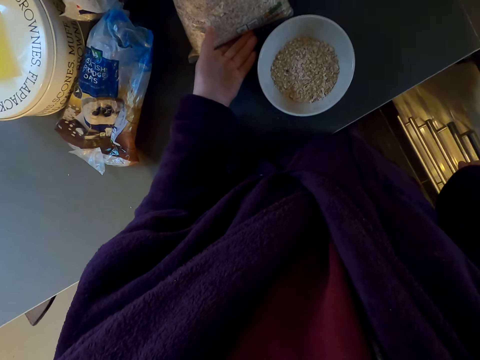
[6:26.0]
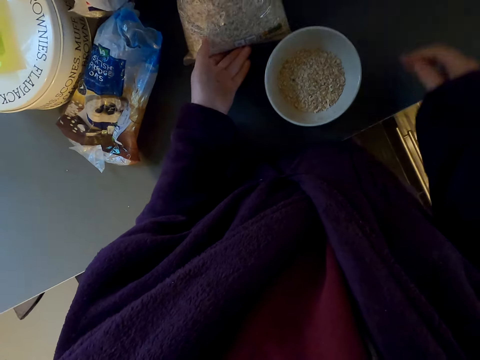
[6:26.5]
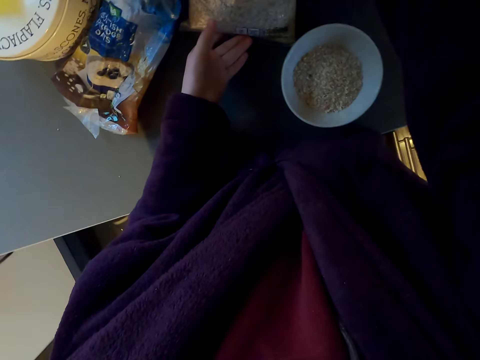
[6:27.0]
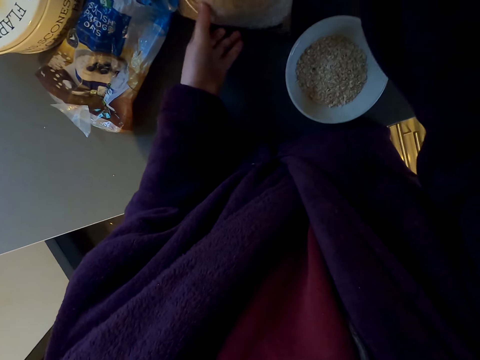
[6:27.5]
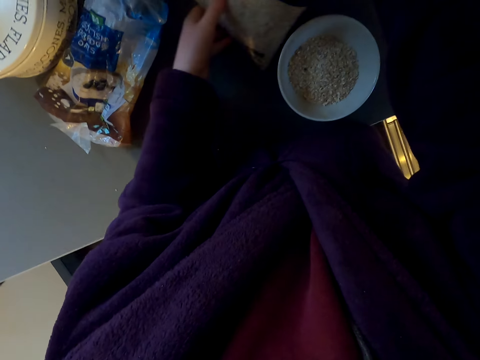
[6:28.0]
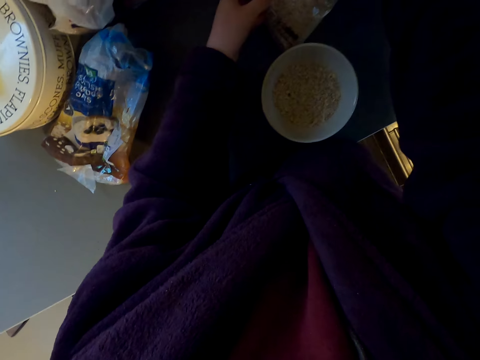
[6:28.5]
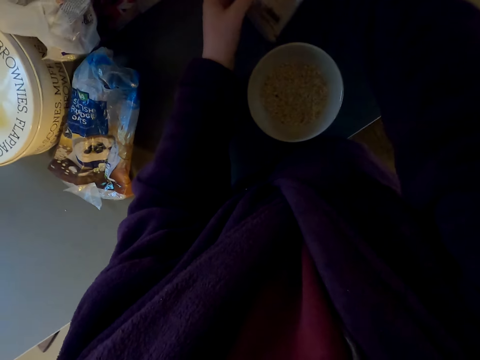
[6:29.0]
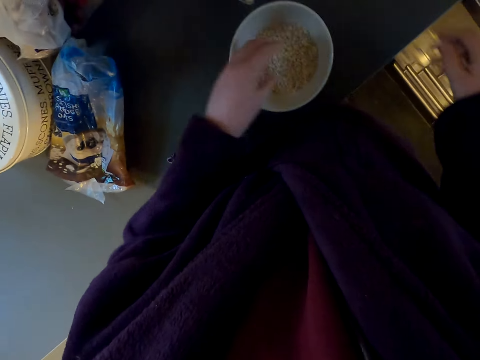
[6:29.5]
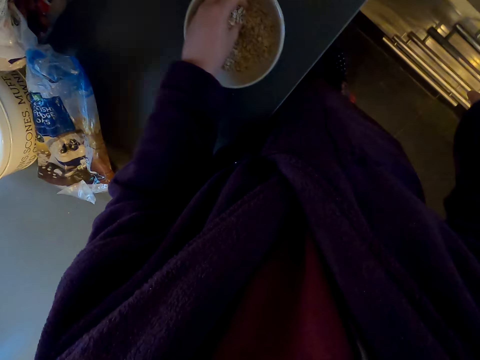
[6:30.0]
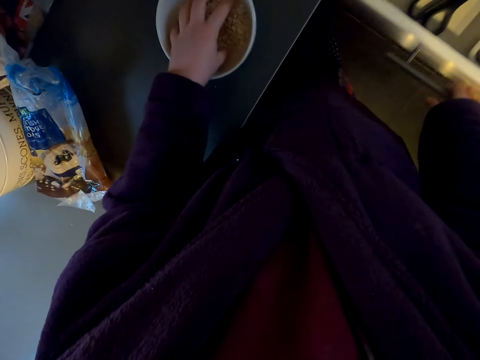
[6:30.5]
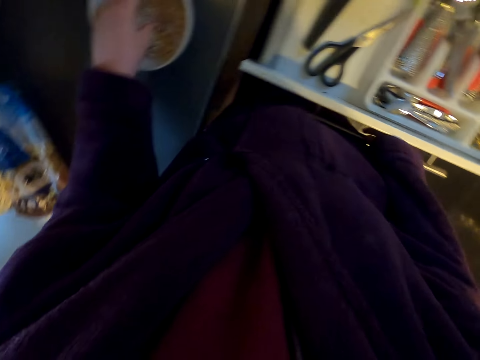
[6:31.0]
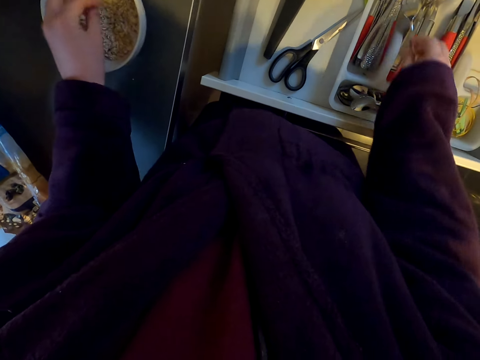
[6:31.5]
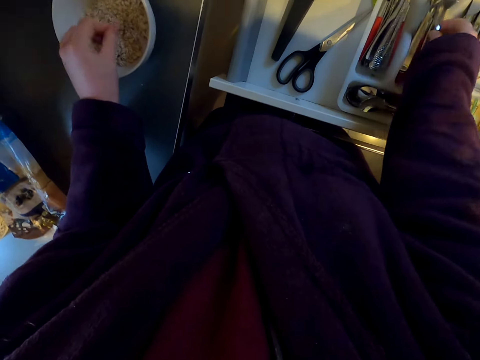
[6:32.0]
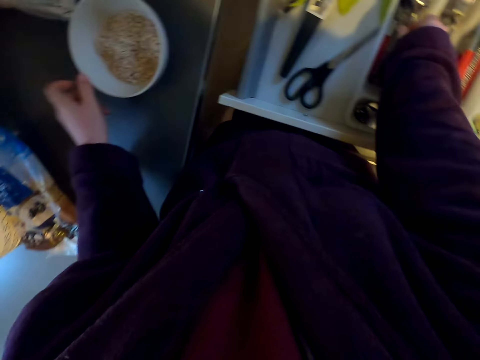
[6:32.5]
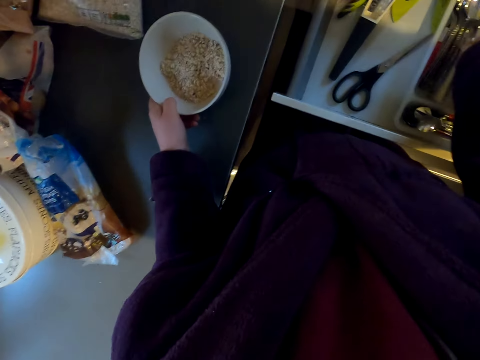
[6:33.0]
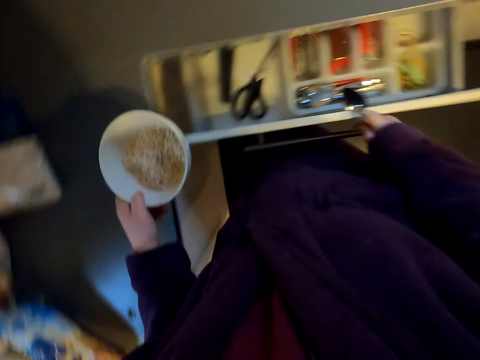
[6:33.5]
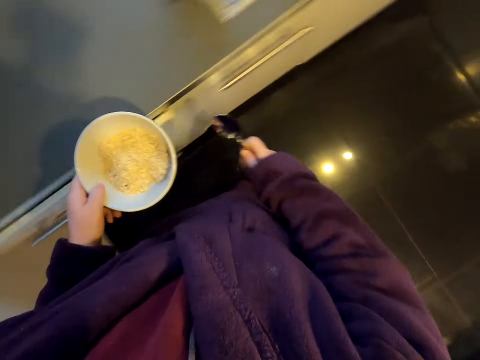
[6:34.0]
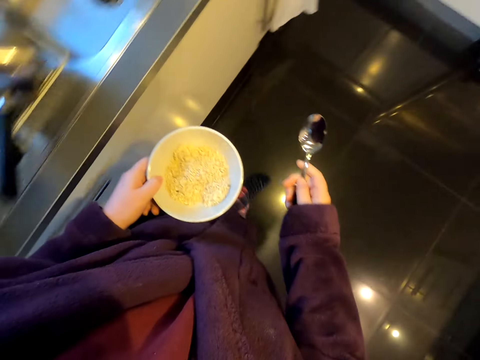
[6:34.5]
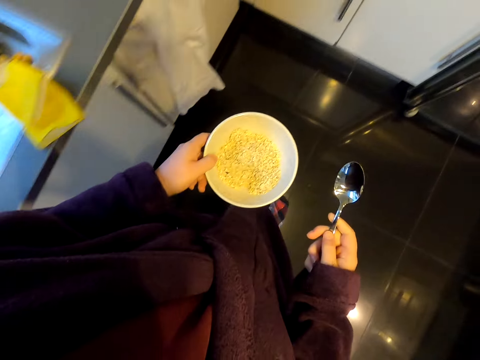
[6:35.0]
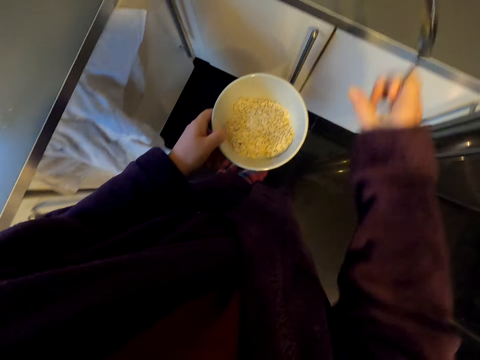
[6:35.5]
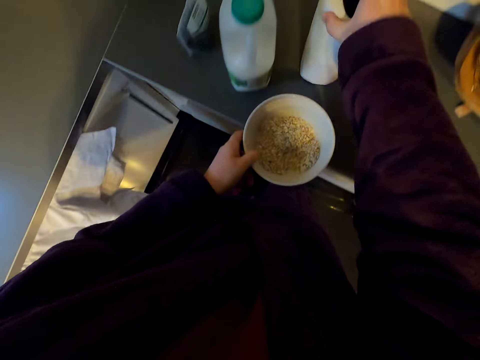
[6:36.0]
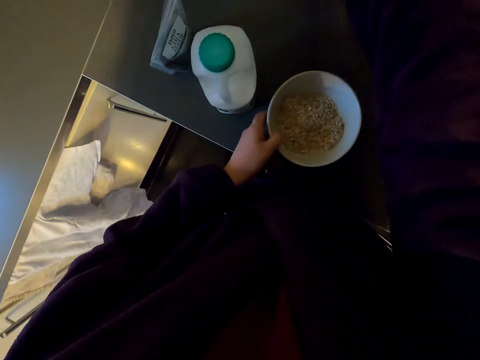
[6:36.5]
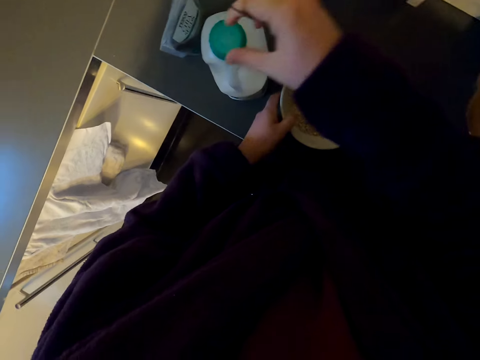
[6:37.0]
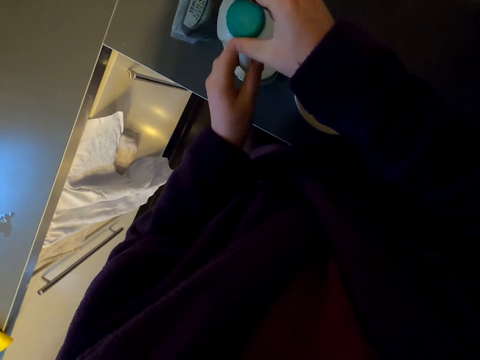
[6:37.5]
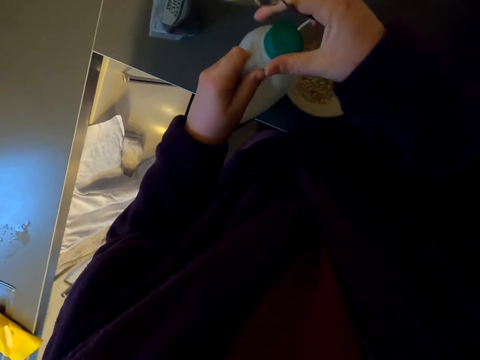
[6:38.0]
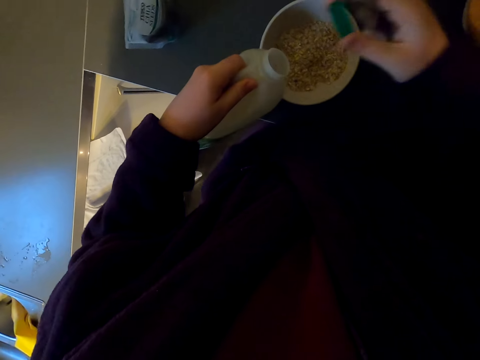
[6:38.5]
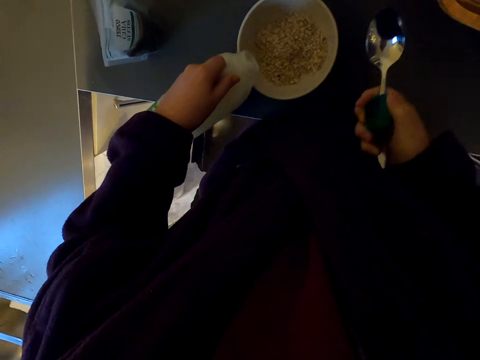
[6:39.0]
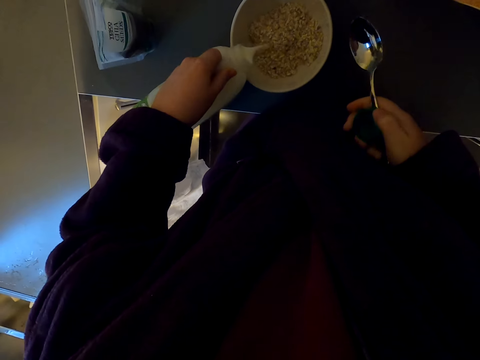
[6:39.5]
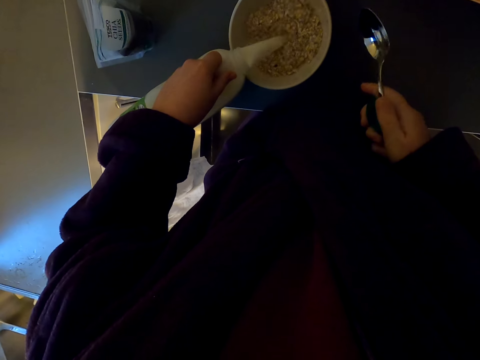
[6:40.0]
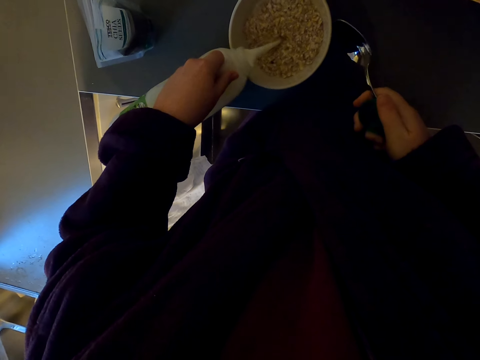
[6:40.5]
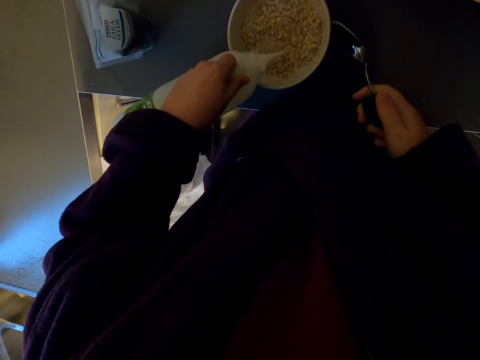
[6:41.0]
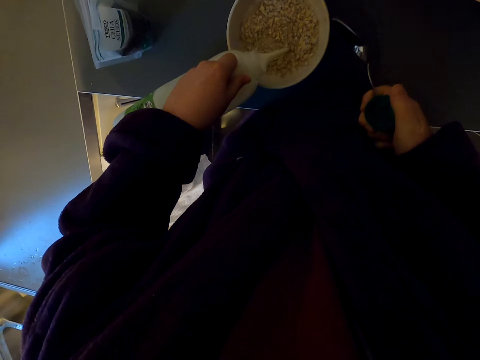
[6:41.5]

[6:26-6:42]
The camera wearer closes the drawer. They arrange the kitchen slab. They mix ingredients in the bowl. They open the drawer. They take a spoon. They take the bowl. They close the drawer. They walk around. They move items on the kitchen slab. They put the bowl on the kitchen slab. They open a bottle on the kitchen slab. They put milk in the bowl.

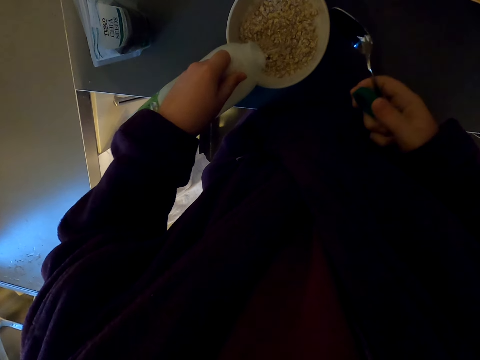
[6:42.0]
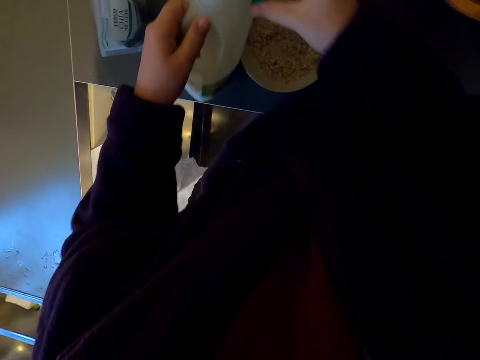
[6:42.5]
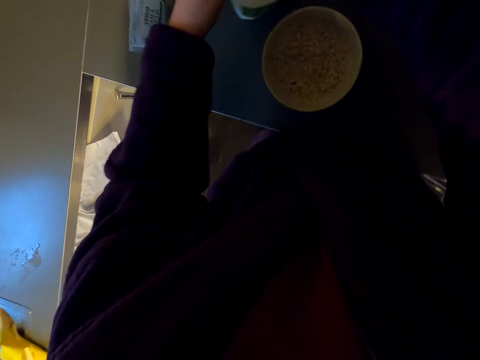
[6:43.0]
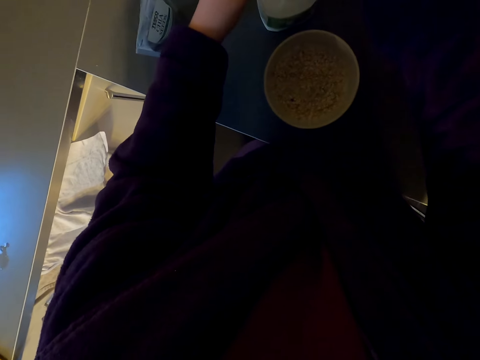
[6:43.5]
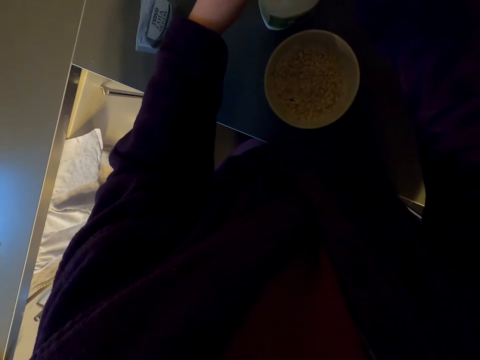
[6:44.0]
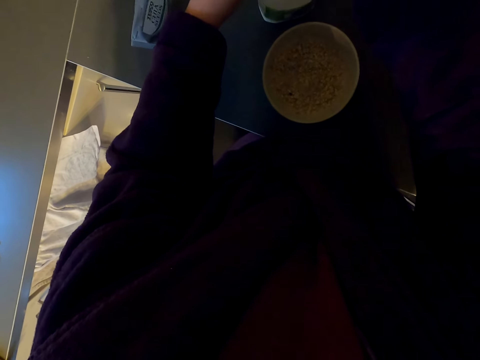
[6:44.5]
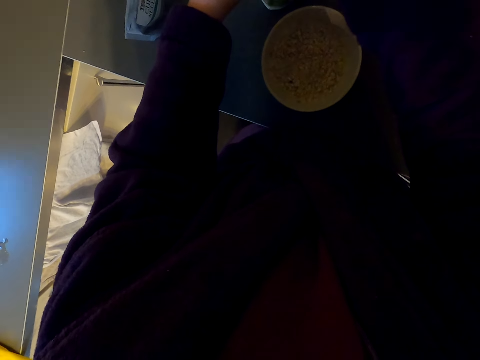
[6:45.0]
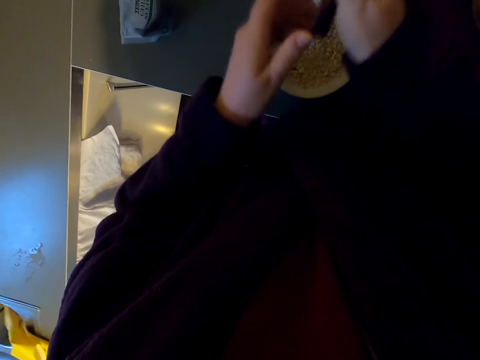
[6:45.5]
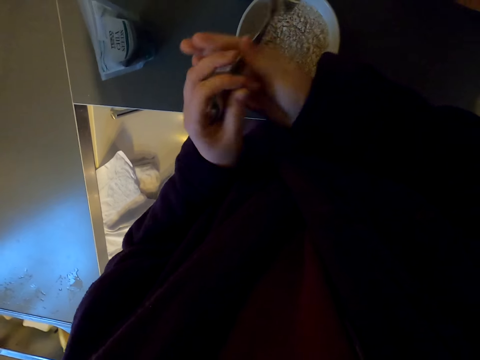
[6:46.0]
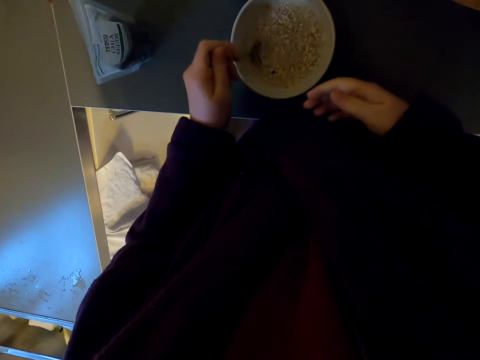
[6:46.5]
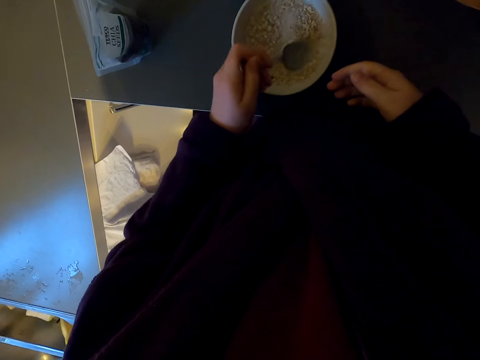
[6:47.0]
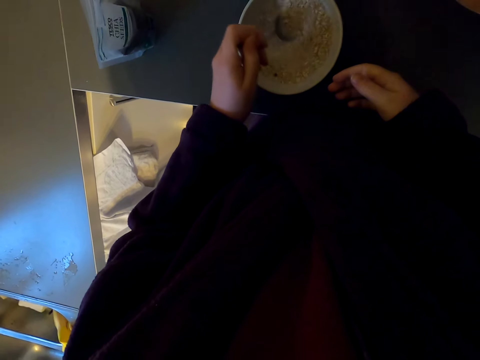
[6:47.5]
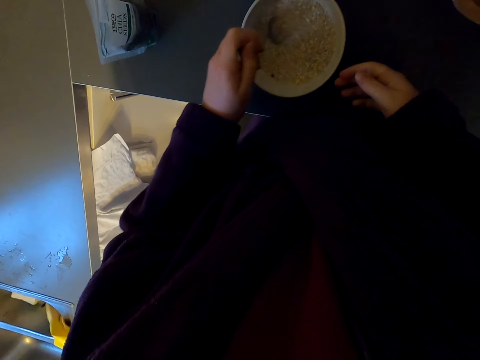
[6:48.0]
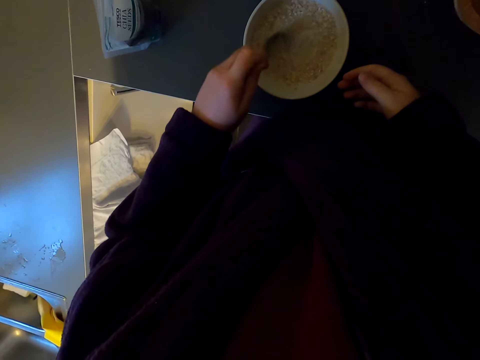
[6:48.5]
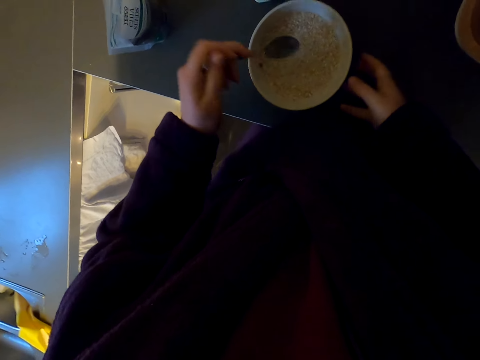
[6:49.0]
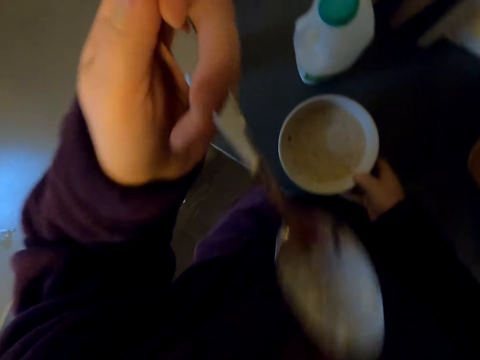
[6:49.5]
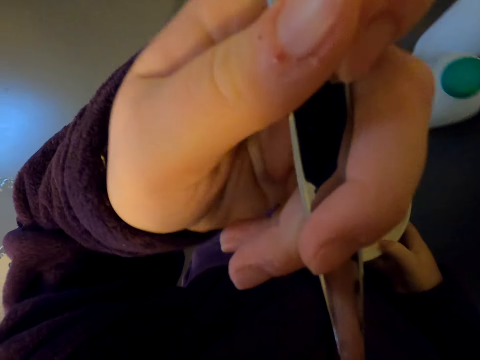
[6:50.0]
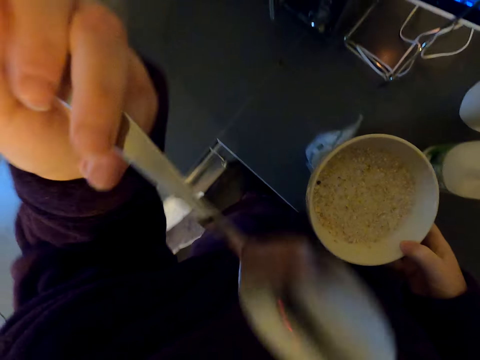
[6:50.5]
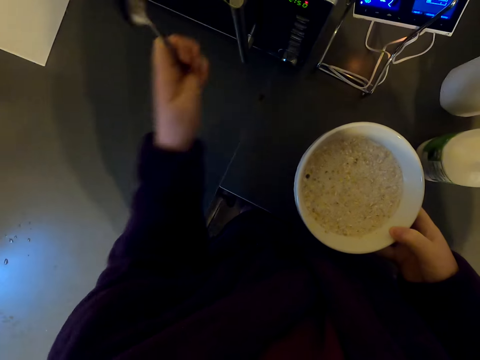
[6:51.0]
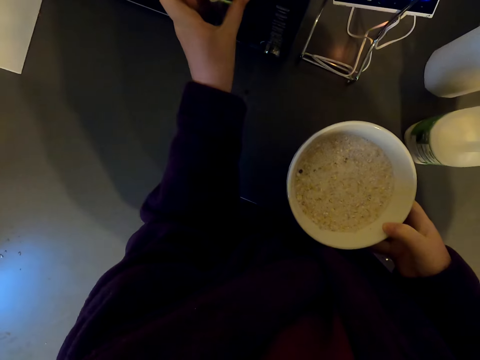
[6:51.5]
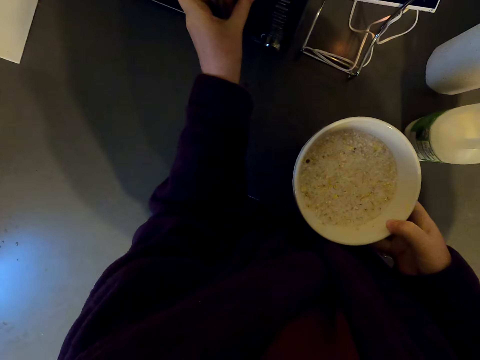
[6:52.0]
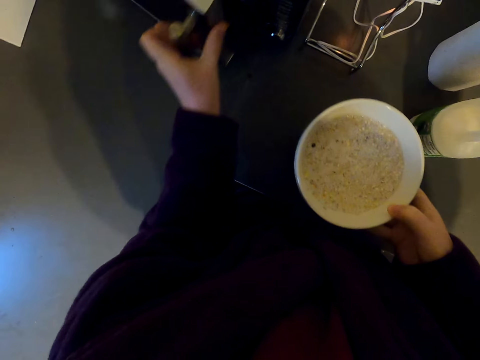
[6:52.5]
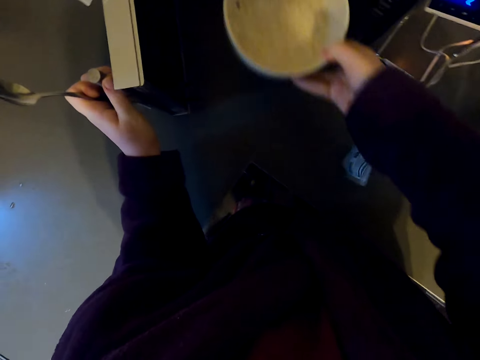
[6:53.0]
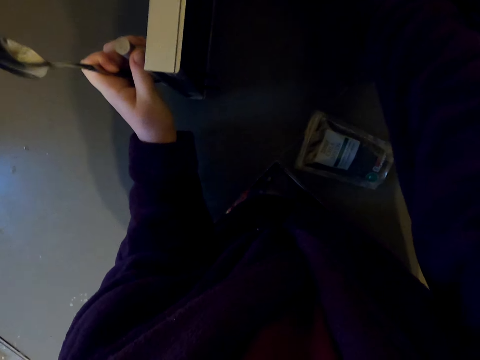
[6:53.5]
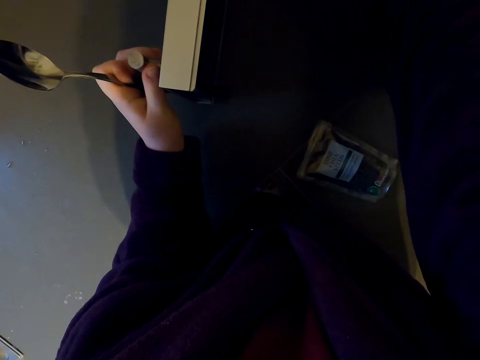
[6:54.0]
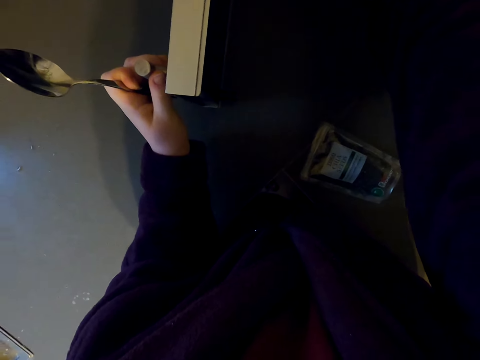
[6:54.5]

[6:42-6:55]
The camera wearer closes the bottle of milk. They put the bottle down. They close the bottle well. They hold the spoon with the left hand. They stir the mixture. They scoop the mixture. They take the bowl. They taste the mixture. They open a microwave. They warm food in the microwave. They put the mixture in the microwave.
